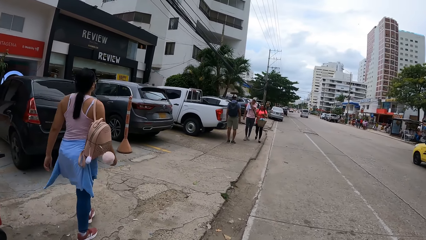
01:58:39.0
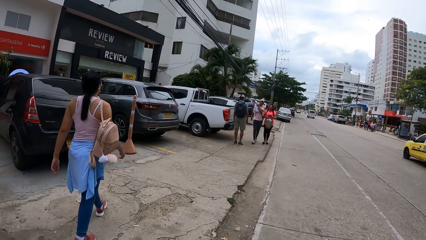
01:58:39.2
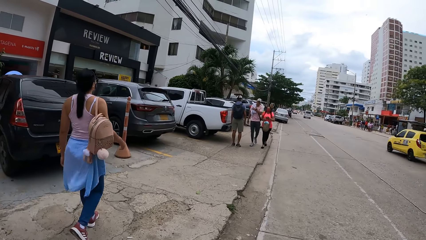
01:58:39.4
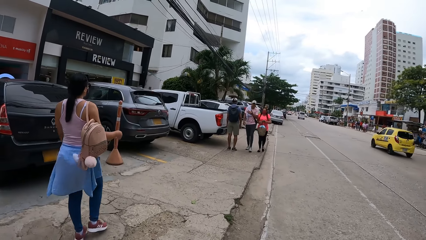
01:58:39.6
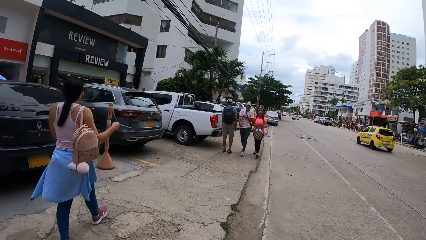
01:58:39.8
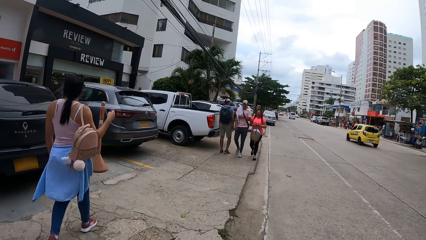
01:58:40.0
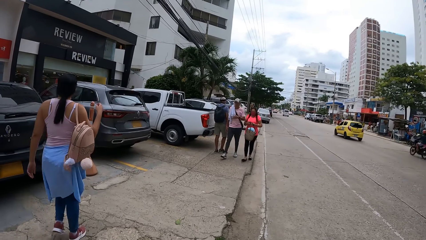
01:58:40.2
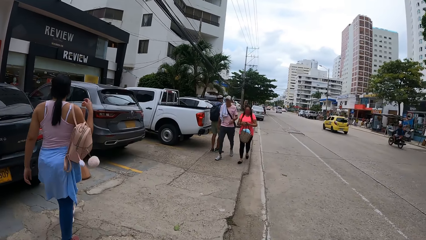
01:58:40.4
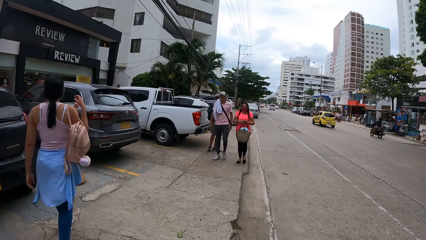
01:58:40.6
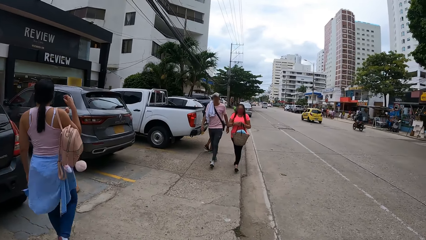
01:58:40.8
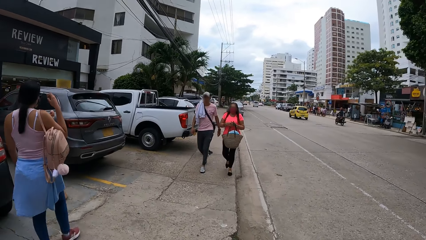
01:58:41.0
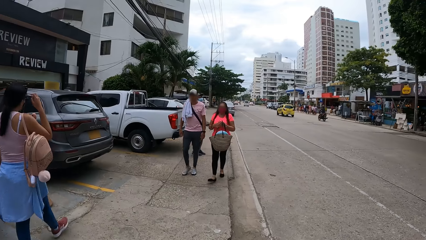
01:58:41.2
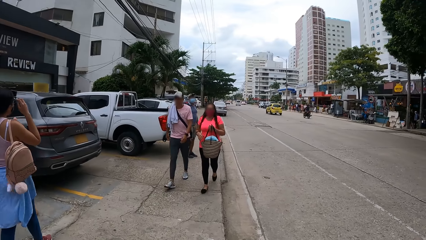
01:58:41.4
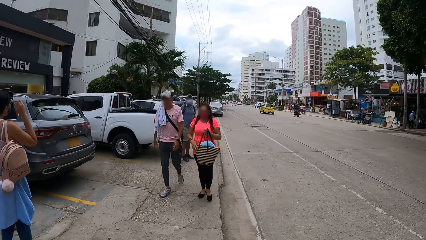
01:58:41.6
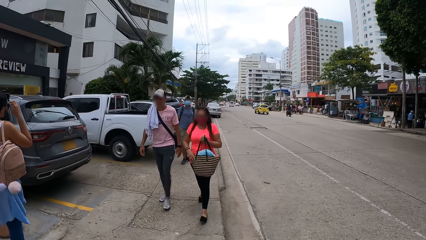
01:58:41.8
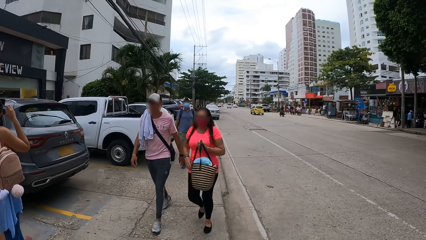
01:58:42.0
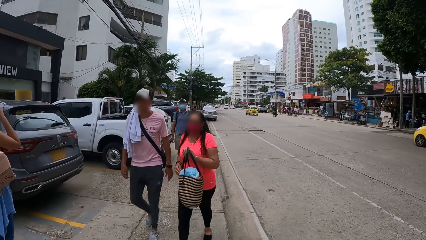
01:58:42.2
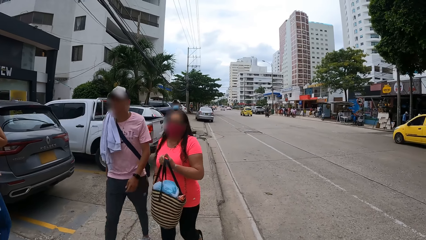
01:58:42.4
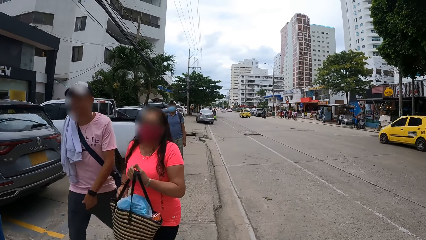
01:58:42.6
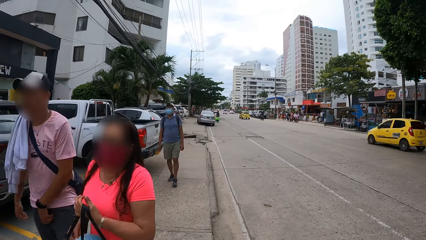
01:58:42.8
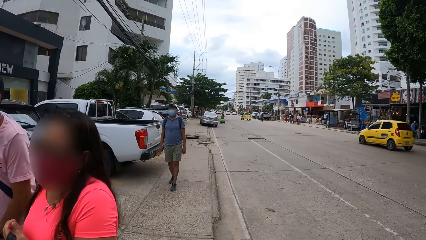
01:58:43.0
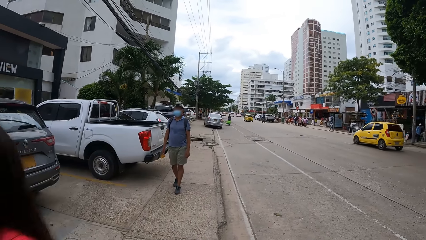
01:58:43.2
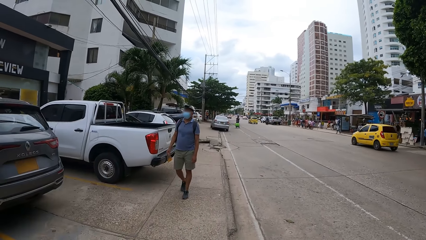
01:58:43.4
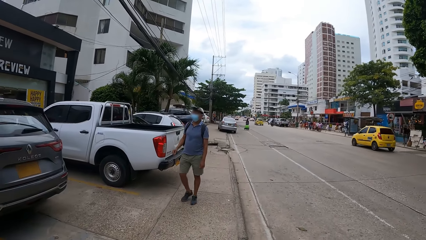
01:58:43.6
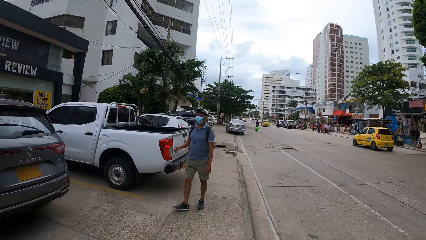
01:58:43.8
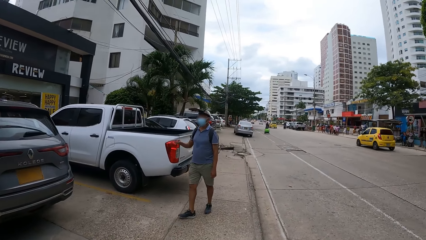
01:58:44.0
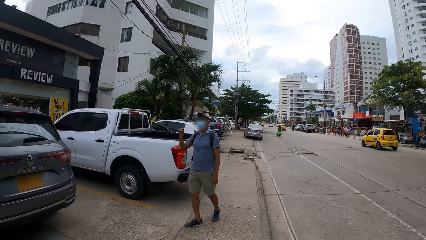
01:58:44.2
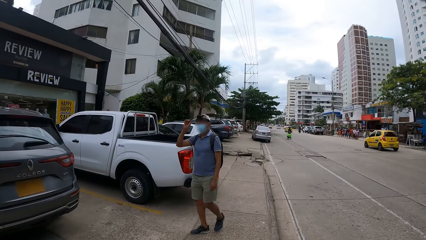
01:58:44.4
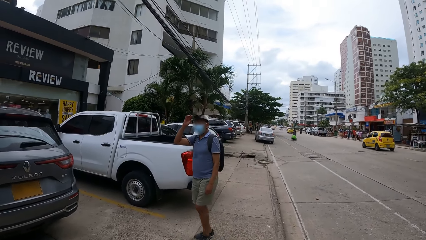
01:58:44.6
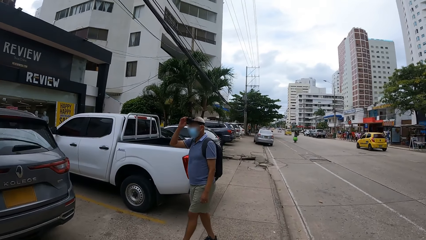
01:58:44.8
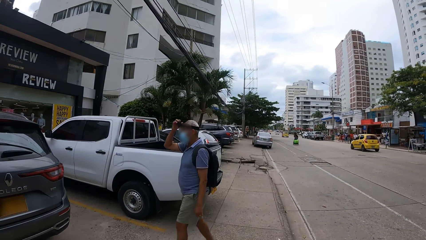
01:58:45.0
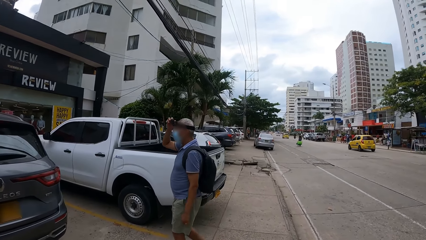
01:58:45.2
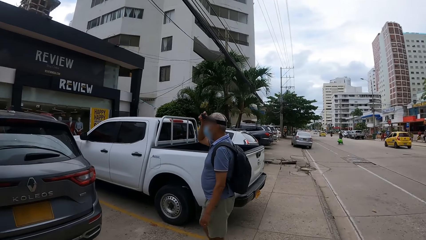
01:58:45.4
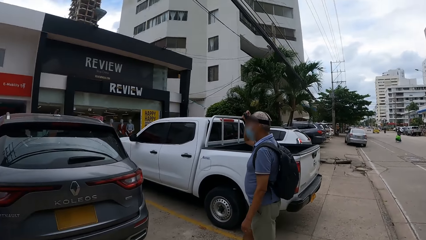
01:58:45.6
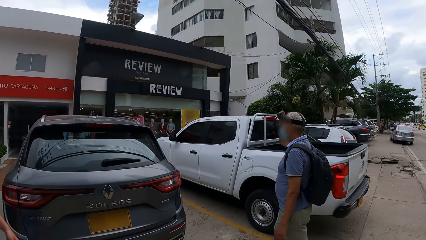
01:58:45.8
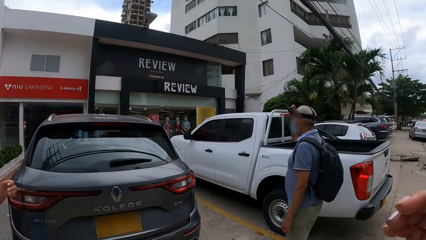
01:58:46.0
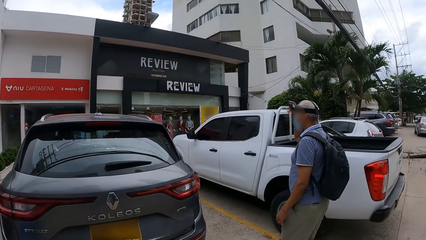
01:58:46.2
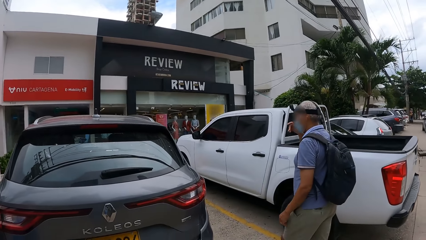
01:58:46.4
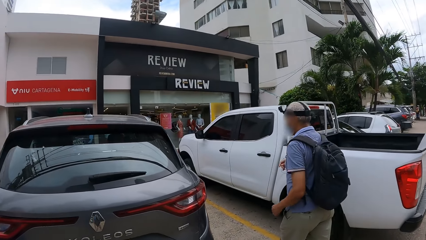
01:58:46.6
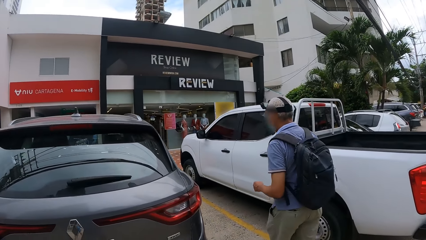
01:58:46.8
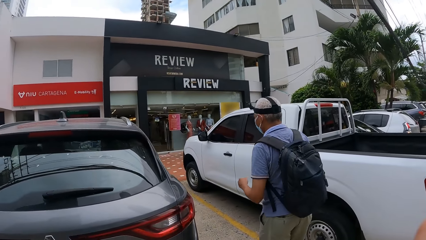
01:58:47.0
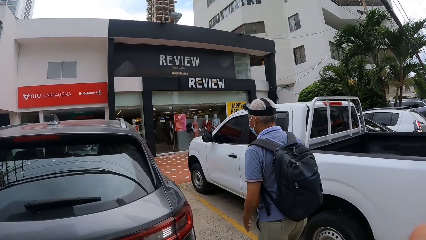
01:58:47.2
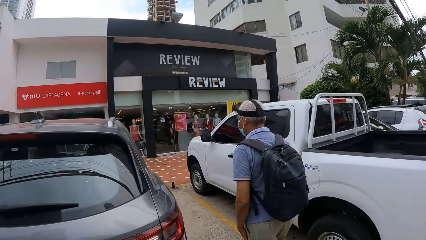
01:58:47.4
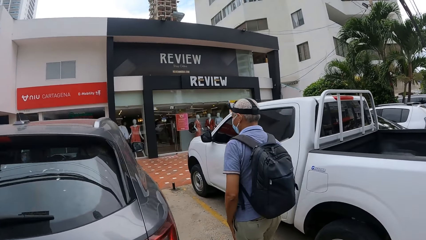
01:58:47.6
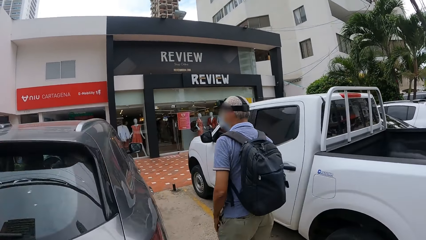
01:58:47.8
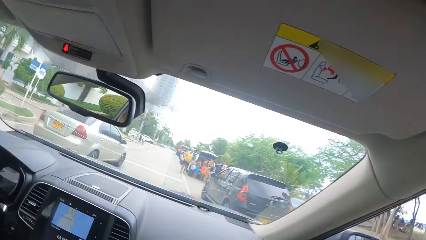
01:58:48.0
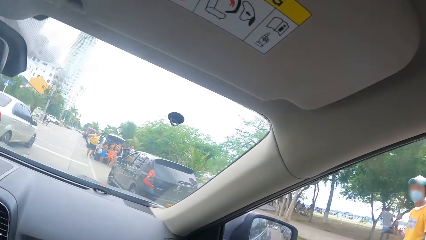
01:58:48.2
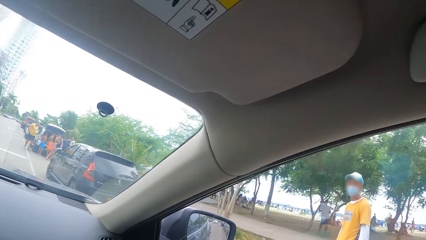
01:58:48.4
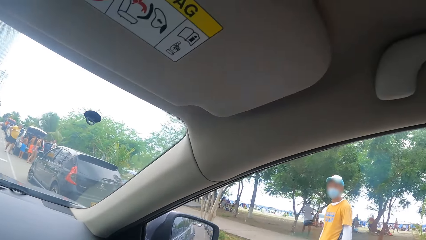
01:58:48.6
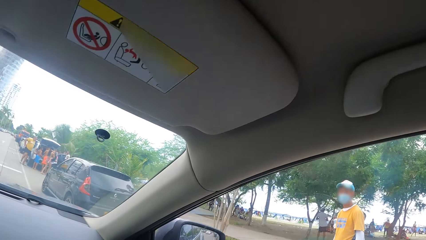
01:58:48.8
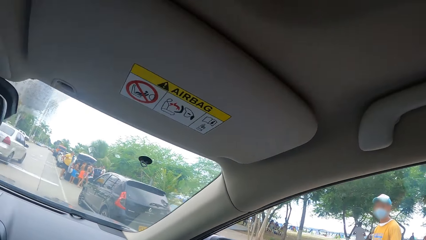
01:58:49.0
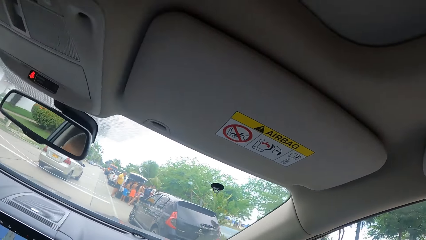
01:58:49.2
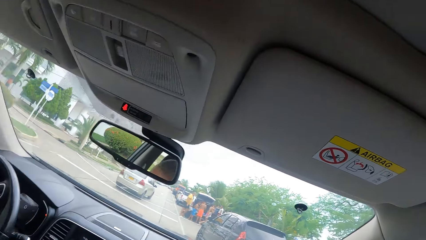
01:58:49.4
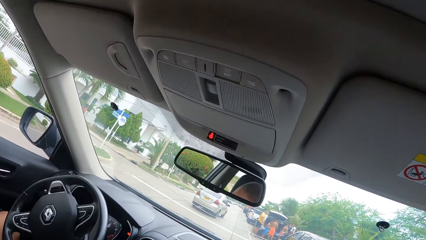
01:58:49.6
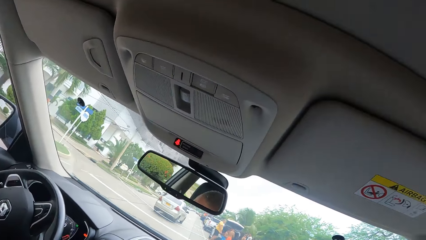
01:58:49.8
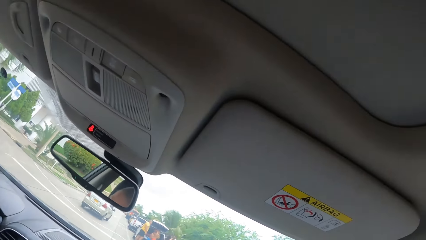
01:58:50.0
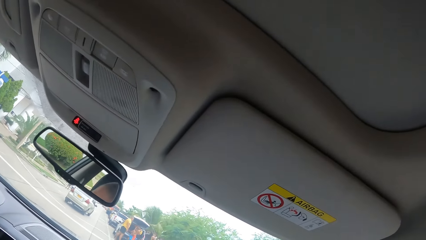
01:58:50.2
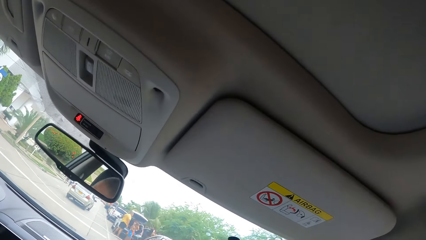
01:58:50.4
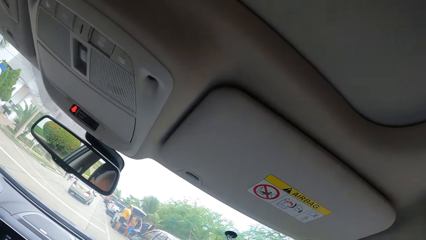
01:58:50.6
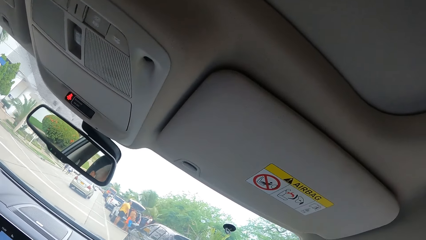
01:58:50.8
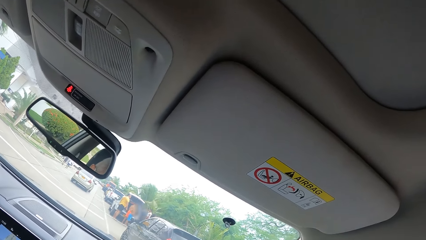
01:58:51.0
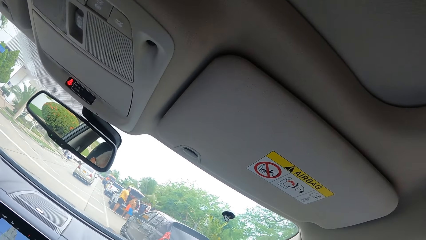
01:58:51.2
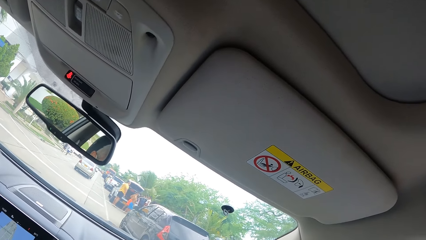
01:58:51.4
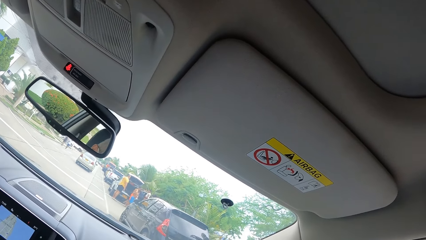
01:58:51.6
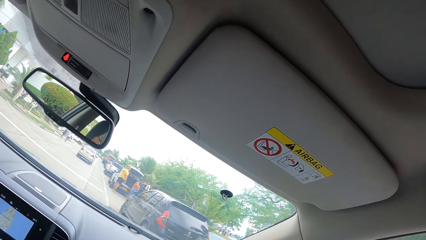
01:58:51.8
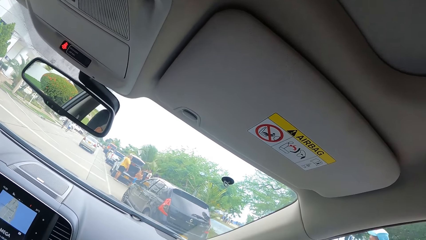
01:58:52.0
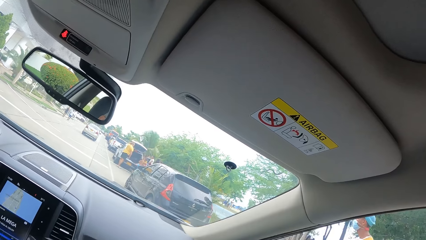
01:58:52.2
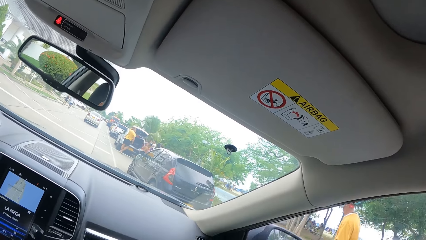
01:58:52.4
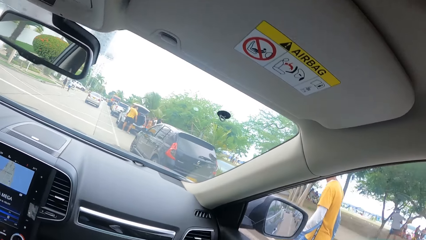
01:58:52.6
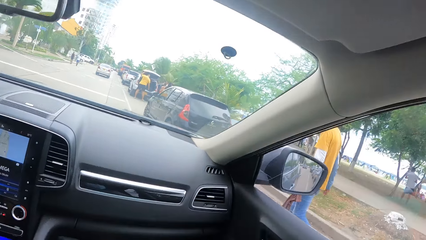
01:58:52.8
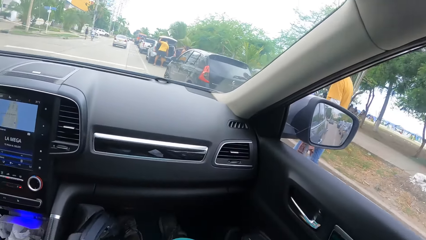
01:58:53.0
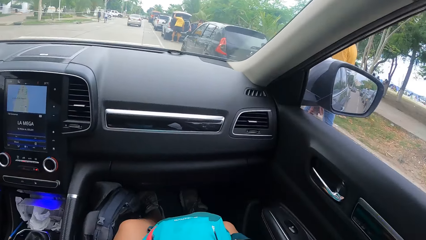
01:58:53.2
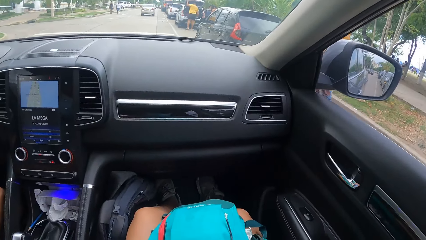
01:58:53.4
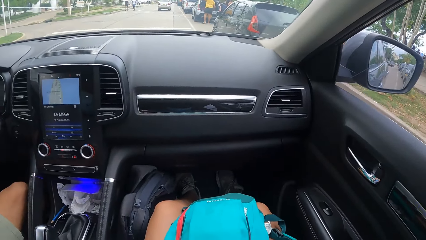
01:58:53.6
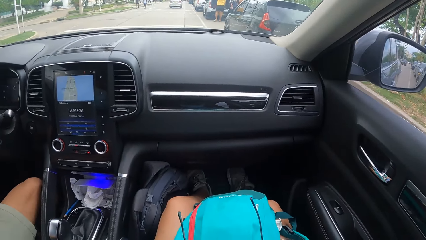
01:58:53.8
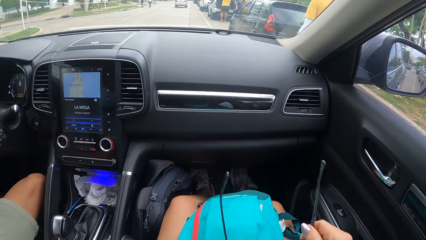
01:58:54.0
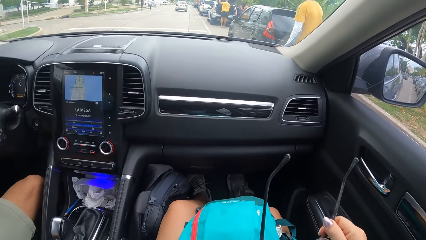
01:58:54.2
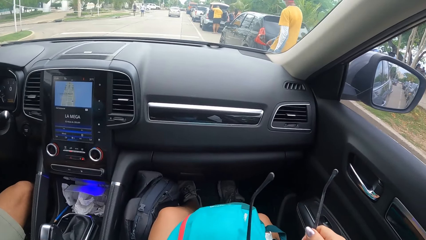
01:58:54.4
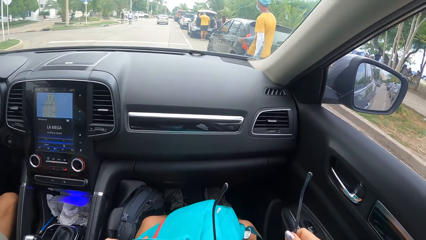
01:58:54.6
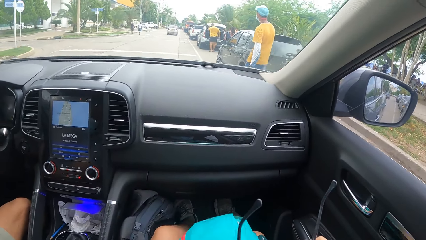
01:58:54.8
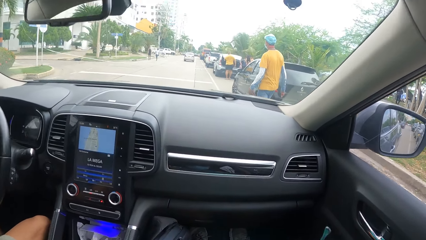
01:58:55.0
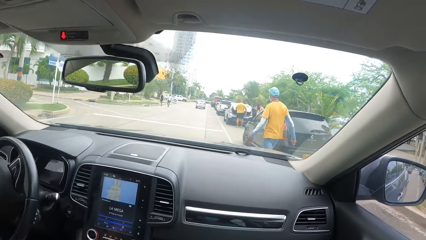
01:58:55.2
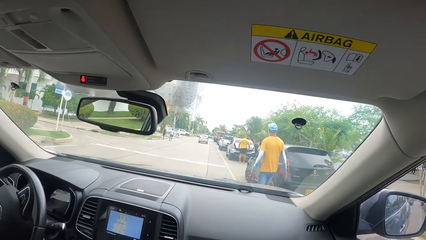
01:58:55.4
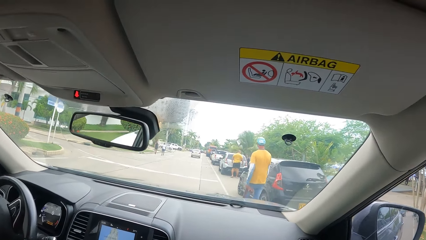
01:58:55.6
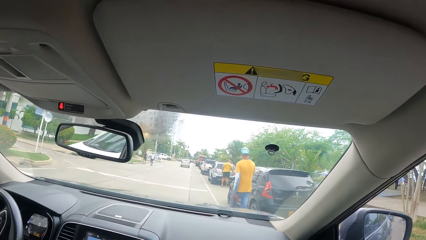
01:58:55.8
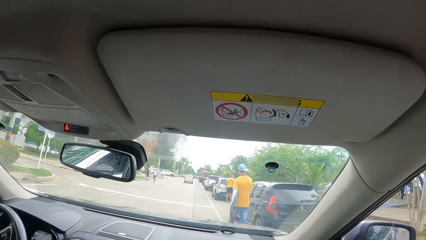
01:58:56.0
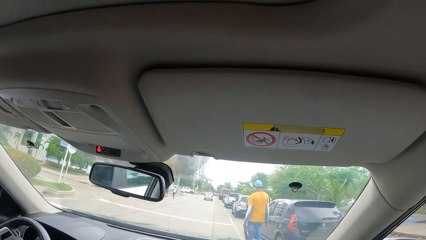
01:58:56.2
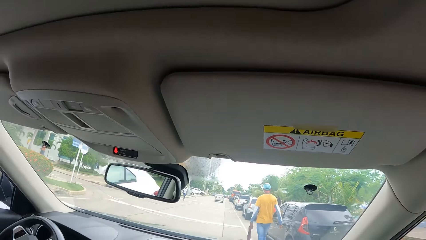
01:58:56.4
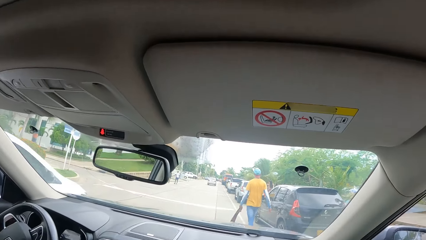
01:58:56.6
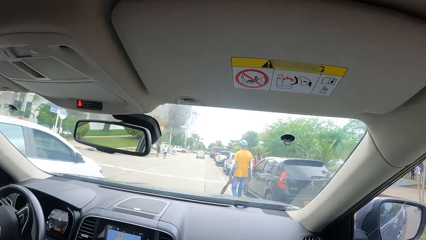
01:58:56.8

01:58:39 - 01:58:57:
The woman adjusts her camera. The man stands on the path and walks on the path. The man adjusts his camera, pulls his hand off the camera and walks beside the car. The camera wearer sits in the car. They pick up glasses.
